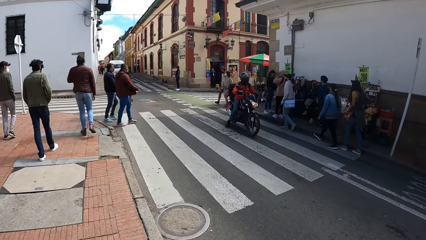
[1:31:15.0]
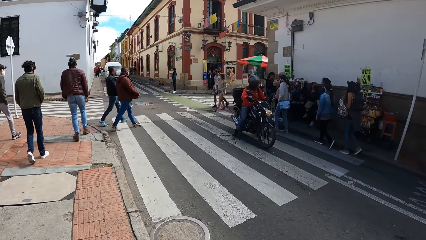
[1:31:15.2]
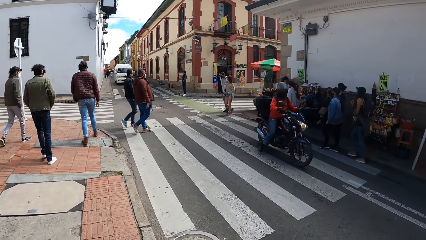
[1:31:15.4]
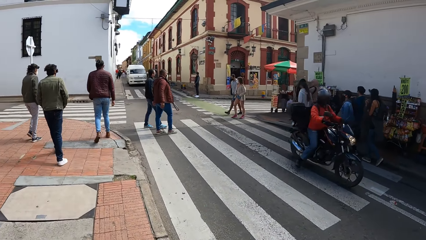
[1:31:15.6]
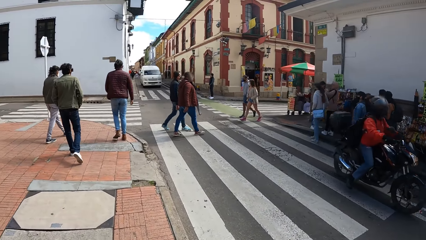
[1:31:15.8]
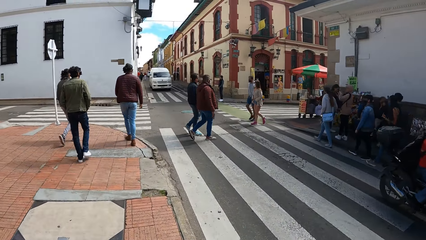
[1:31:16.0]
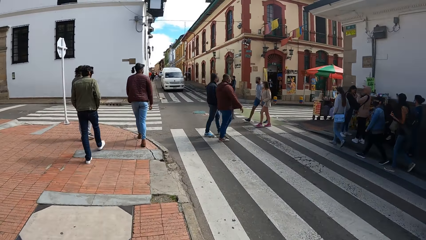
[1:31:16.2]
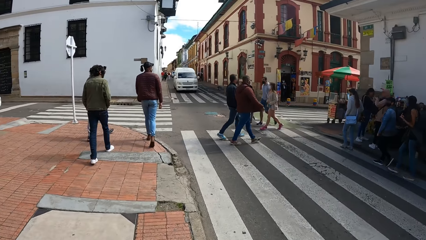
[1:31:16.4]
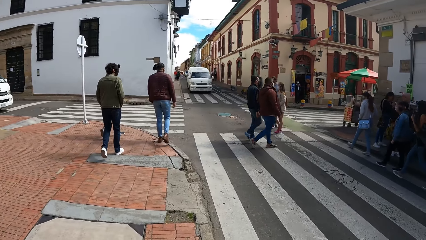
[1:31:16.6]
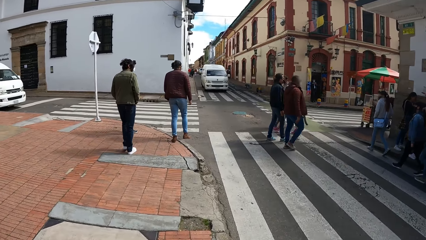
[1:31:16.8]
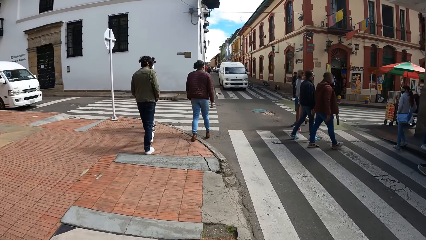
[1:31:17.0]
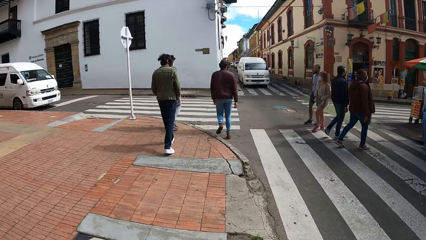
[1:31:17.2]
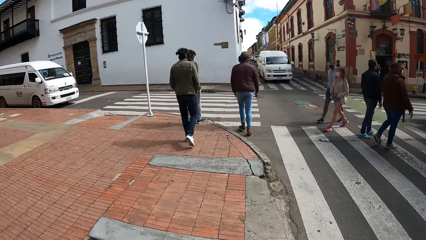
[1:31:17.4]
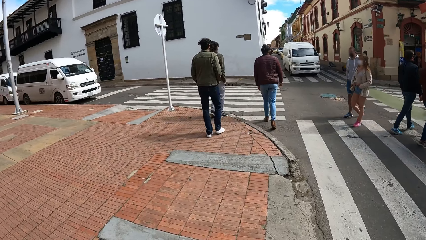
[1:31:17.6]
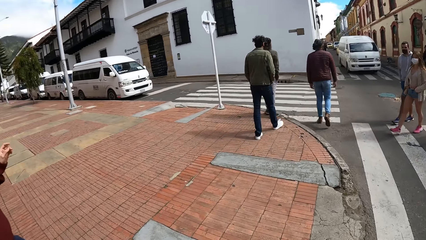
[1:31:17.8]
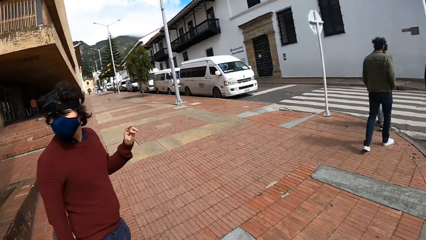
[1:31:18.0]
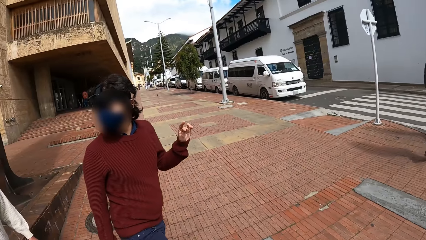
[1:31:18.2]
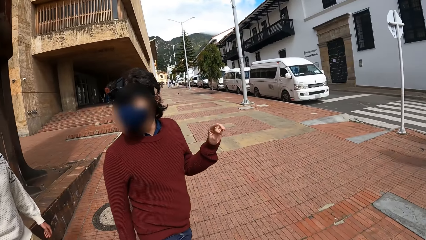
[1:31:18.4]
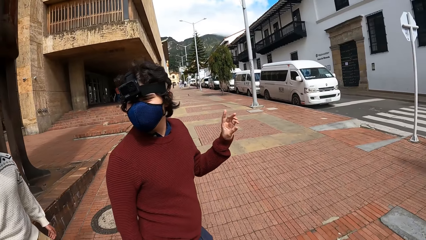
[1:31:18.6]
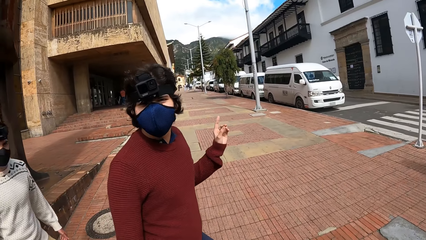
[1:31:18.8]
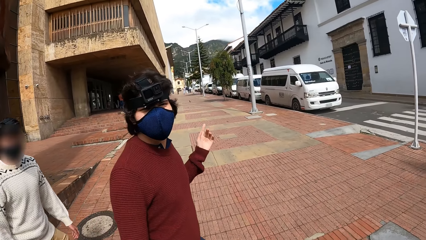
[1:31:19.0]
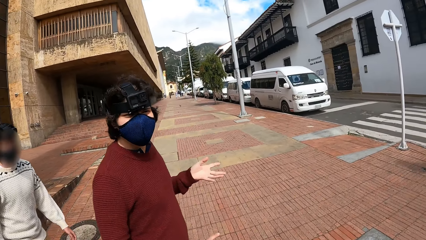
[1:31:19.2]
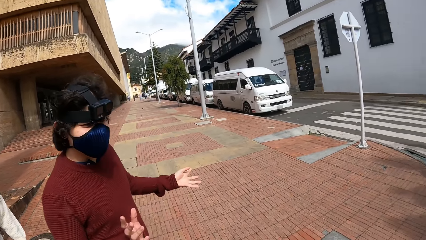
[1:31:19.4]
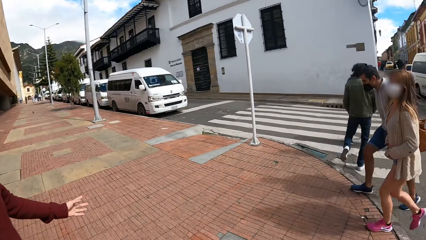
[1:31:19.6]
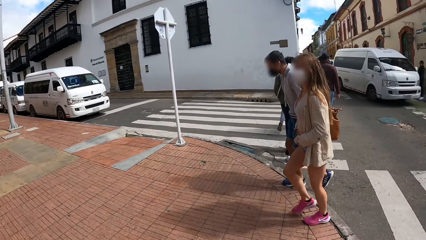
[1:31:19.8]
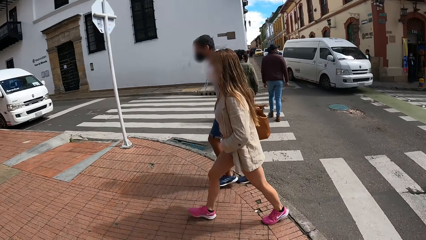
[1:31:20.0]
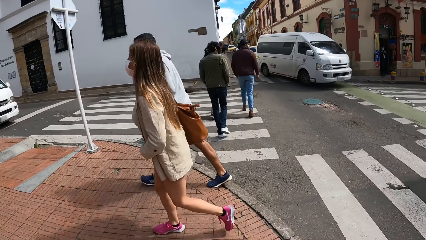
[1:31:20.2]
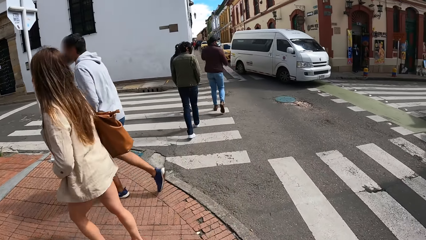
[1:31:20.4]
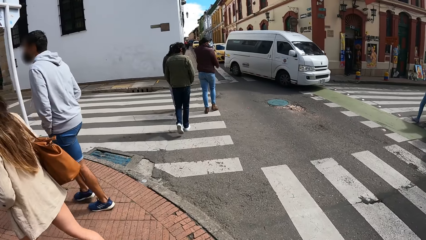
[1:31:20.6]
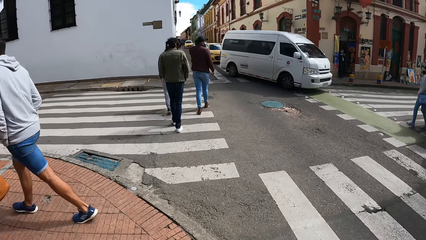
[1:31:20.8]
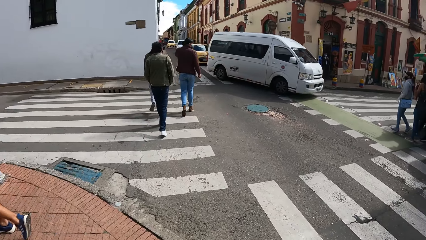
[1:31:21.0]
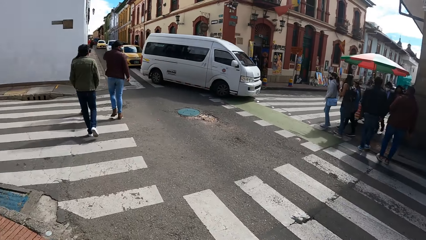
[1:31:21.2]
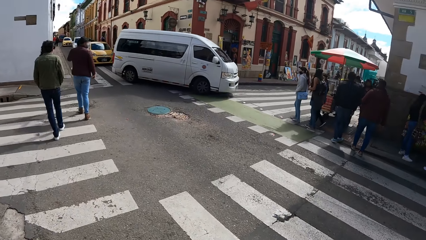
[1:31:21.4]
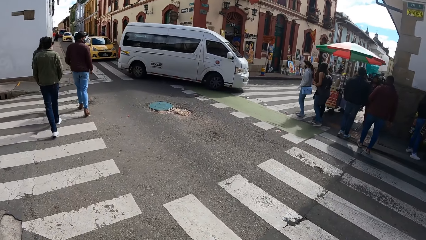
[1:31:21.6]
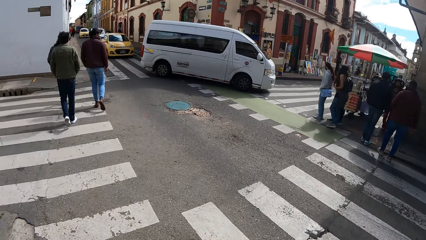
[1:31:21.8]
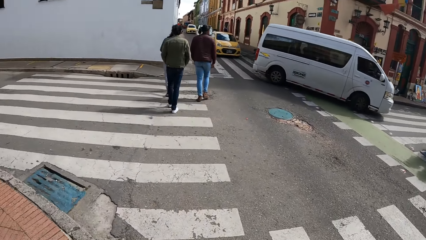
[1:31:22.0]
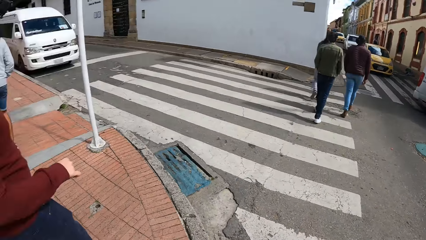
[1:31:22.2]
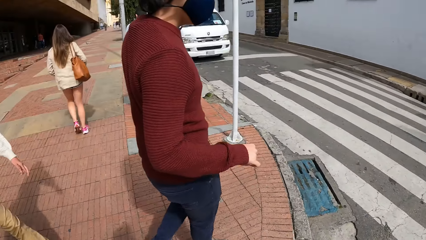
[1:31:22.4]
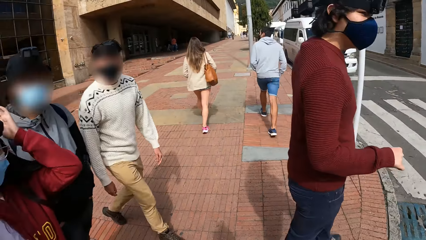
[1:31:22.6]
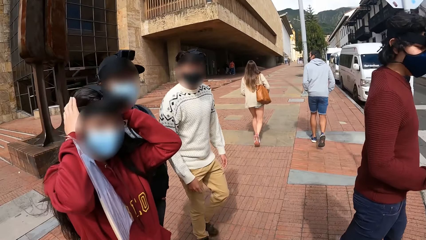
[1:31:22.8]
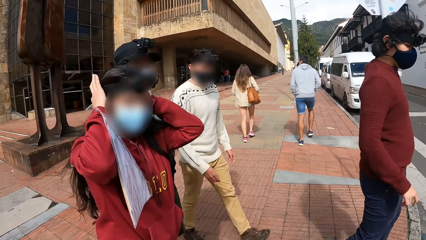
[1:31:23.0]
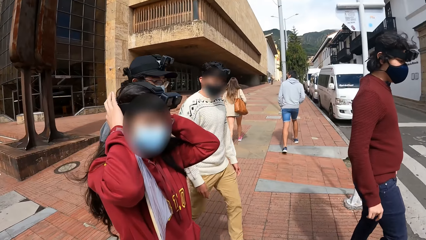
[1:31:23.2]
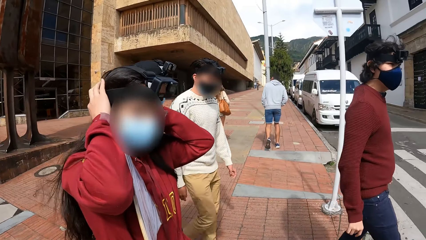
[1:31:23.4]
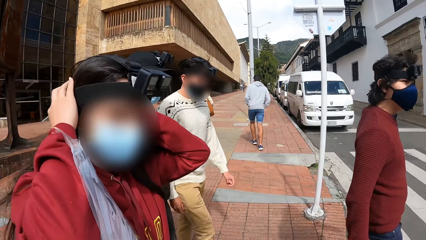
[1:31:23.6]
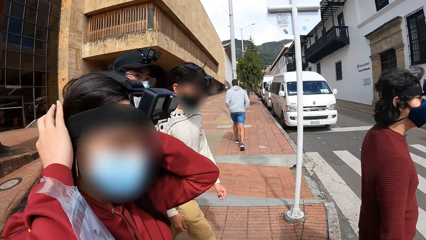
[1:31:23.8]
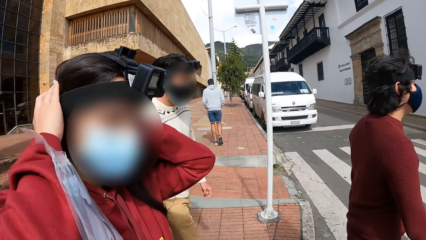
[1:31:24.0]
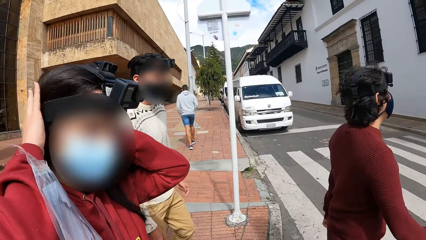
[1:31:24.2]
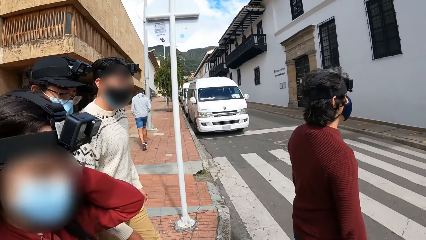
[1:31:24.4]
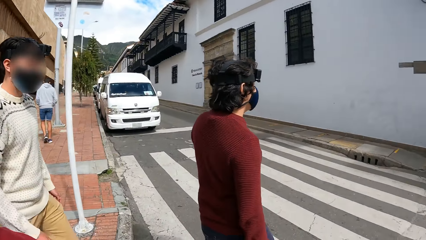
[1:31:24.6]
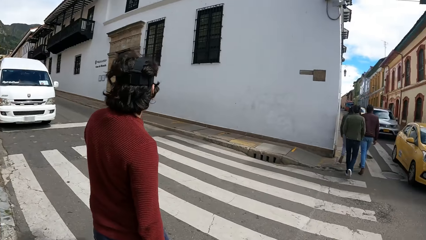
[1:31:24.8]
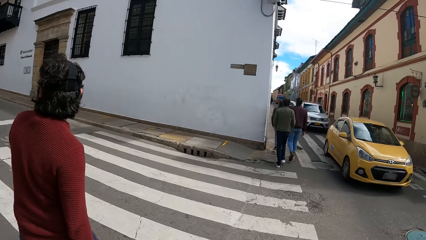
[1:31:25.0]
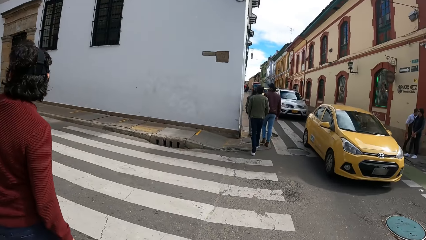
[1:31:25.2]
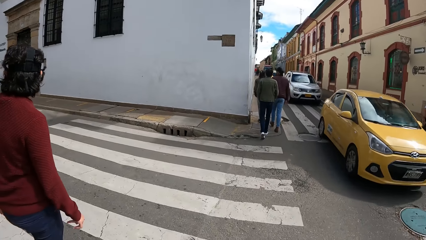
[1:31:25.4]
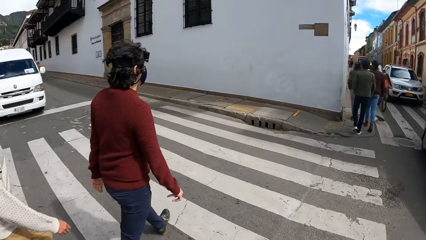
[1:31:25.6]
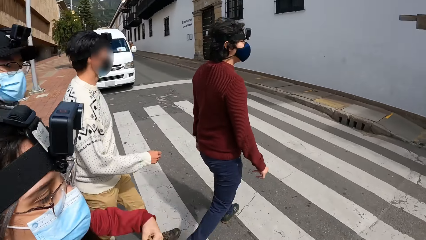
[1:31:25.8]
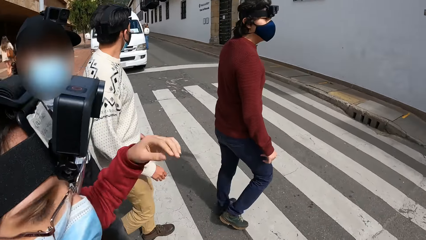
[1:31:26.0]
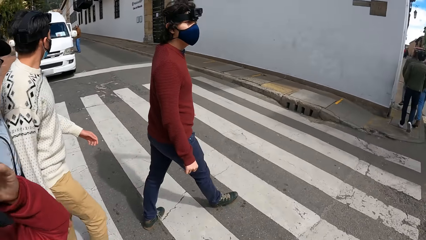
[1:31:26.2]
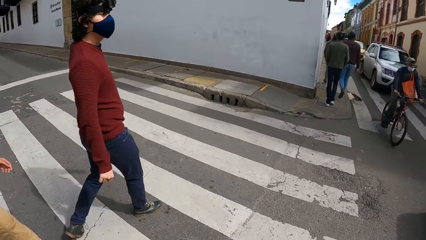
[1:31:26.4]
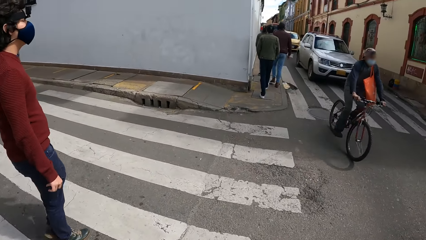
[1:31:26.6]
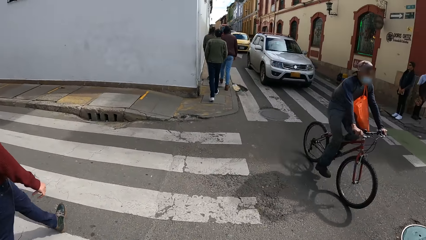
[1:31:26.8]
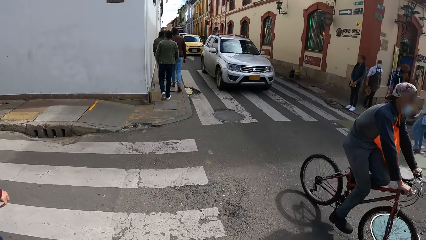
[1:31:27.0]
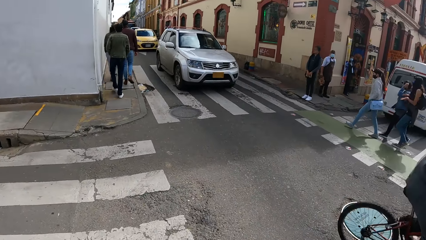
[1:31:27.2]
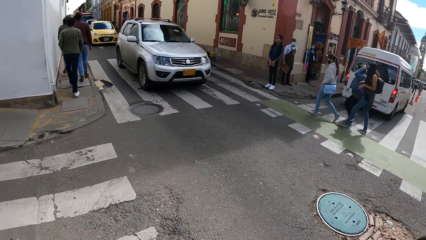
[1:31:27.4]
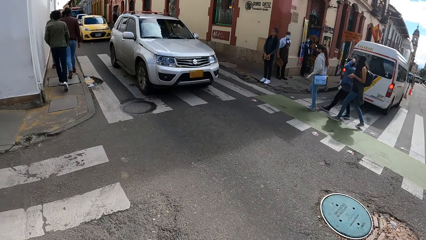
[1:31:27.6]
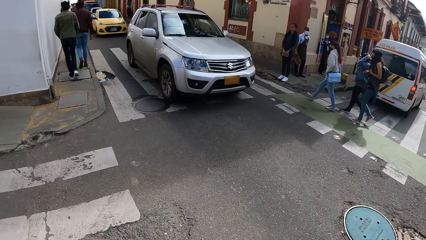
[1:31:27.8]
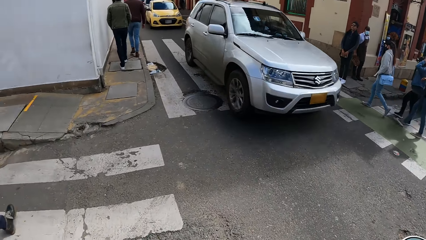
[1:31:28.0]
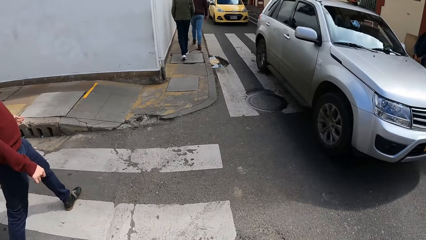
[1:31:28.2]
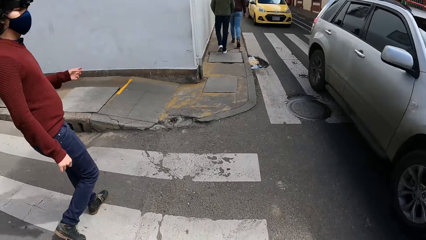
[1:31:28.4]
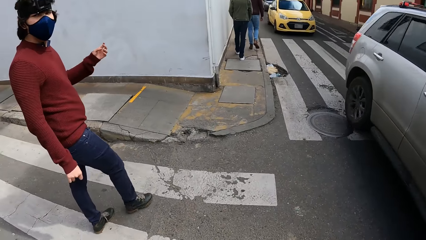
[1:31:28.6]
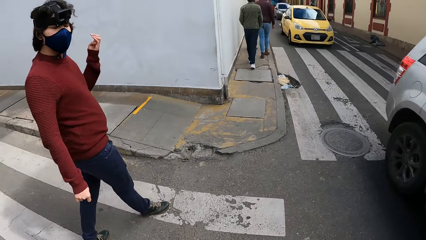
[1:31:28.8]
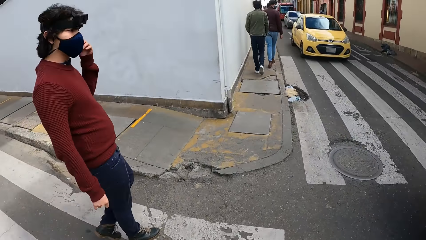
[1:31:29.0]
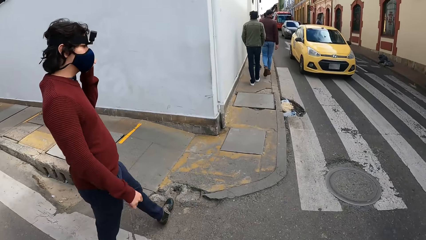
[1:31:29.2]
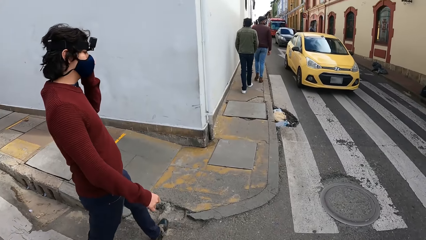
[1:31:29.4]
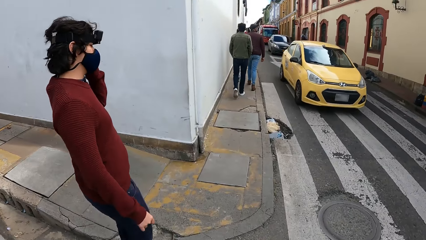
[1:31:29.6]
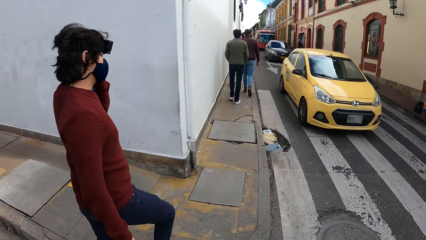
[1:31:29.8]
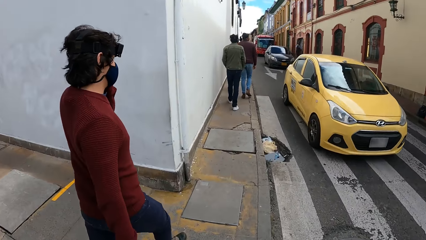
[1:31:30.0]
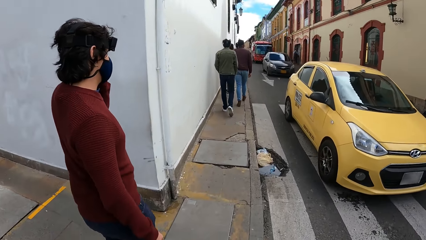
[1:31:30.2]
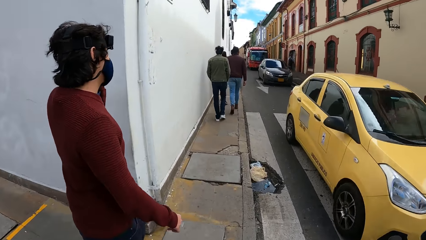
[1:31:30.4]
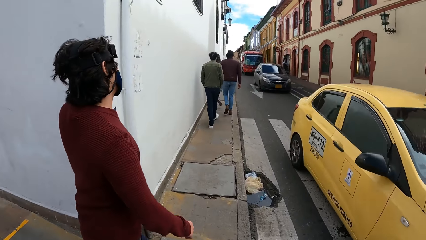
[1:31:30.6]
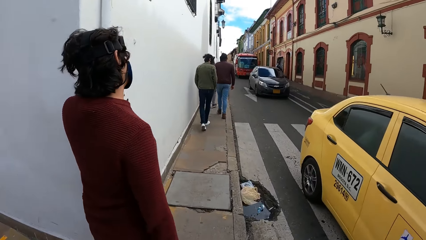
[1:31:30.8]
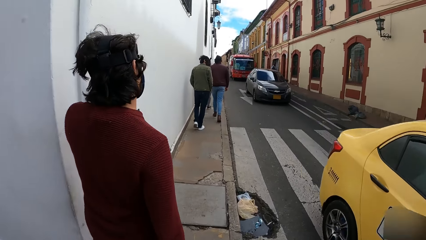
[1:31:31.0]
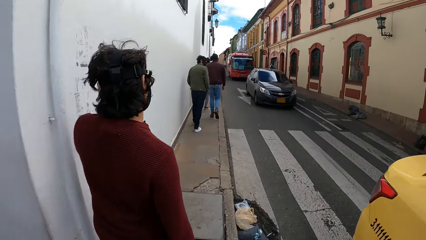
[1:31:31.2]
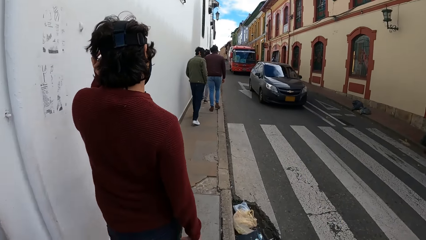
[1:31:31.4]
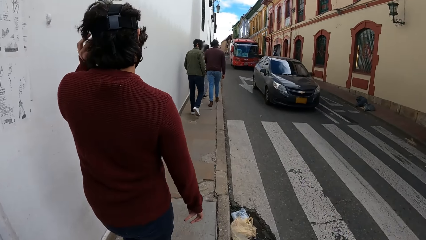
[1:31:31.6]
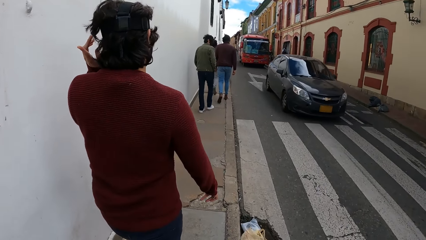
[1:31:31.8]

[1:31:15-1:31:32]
The camera wearer walks on a road pavement in the streets. They converse with the group of people. They converse with the group of people again. The woman adjusts the camera on her head with her hands. The camera wearer crosses a road with the group of people.
